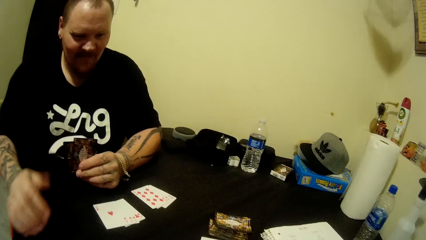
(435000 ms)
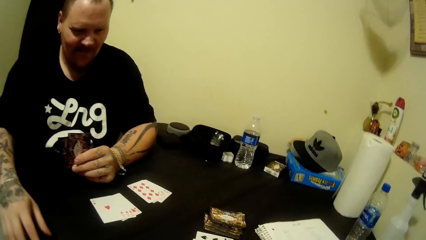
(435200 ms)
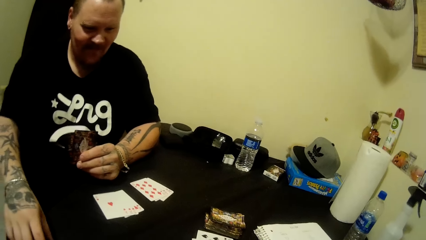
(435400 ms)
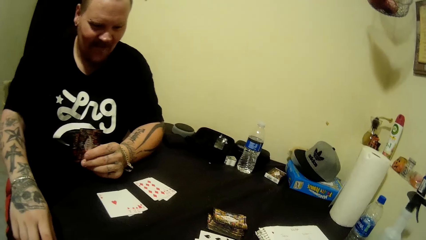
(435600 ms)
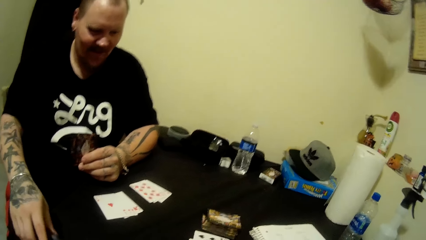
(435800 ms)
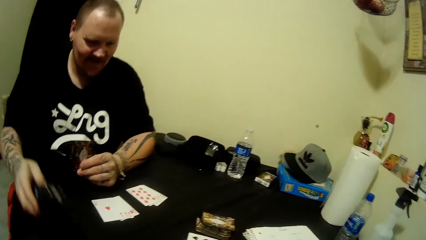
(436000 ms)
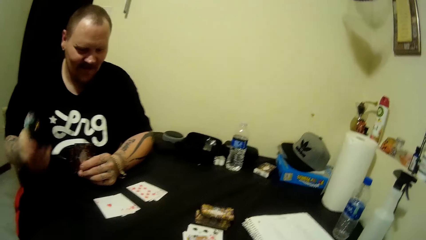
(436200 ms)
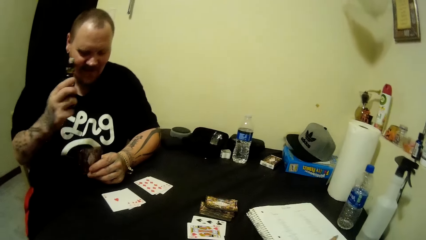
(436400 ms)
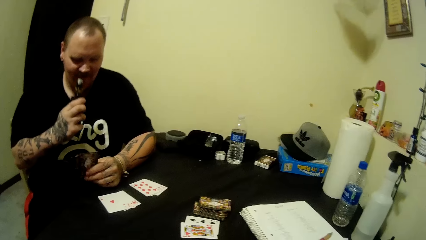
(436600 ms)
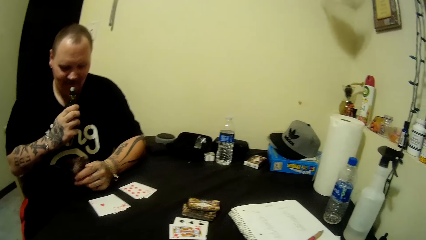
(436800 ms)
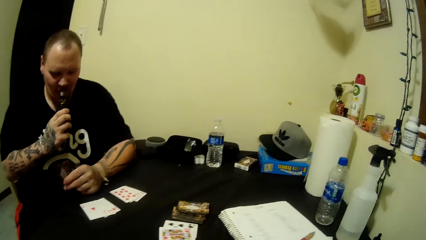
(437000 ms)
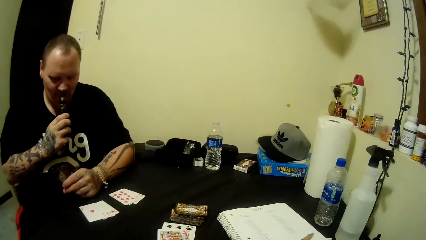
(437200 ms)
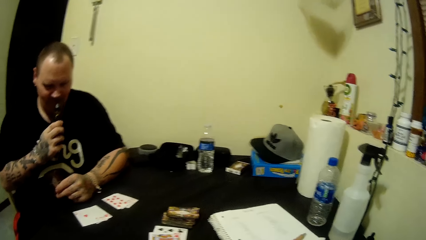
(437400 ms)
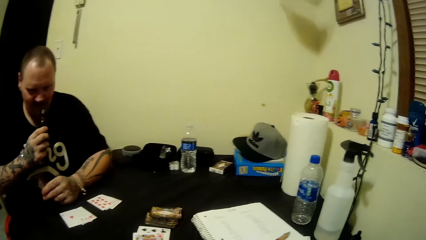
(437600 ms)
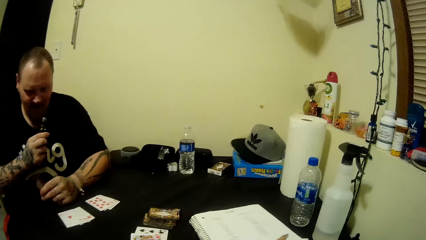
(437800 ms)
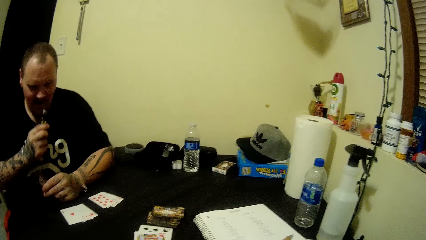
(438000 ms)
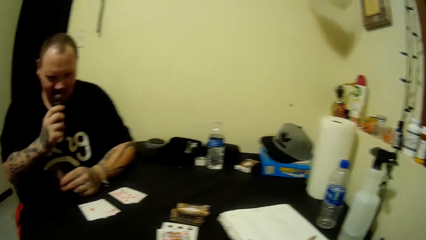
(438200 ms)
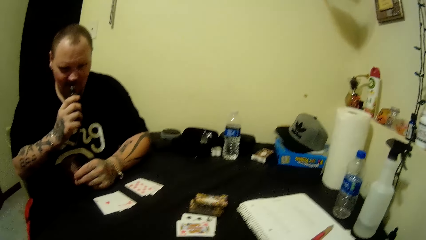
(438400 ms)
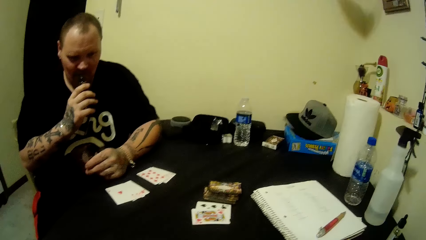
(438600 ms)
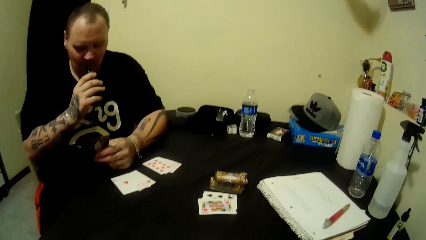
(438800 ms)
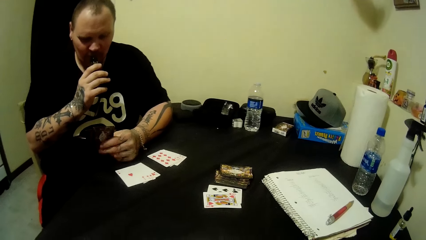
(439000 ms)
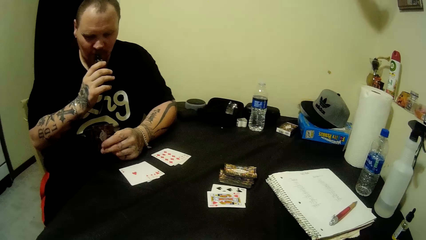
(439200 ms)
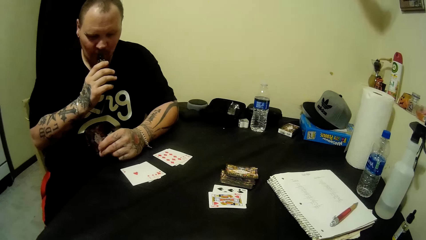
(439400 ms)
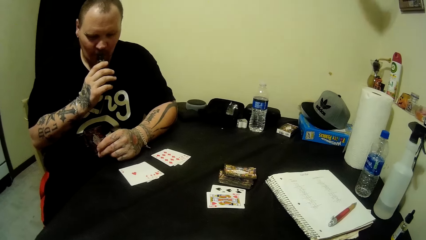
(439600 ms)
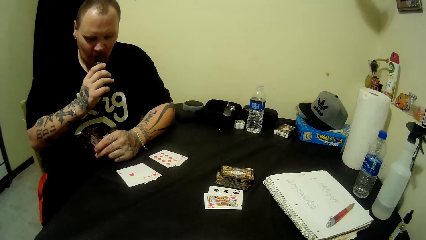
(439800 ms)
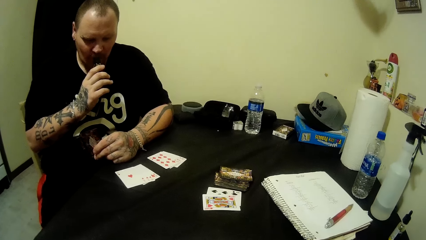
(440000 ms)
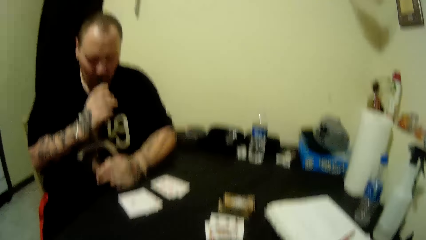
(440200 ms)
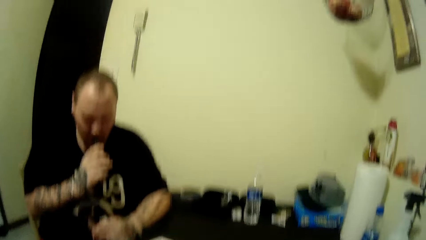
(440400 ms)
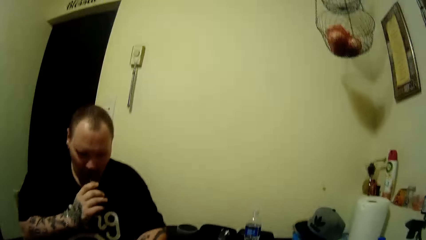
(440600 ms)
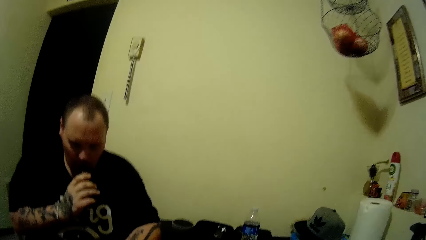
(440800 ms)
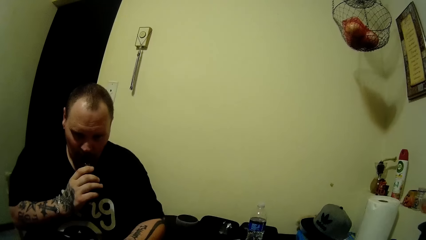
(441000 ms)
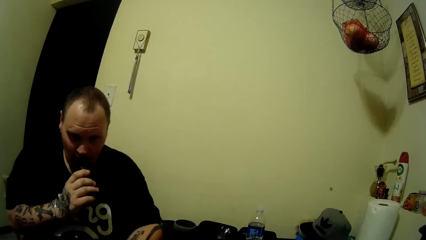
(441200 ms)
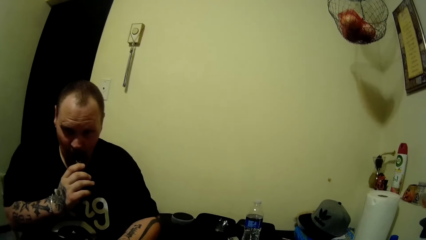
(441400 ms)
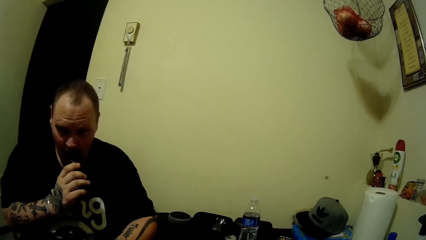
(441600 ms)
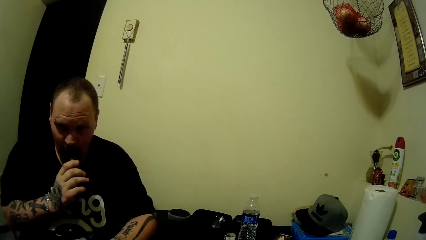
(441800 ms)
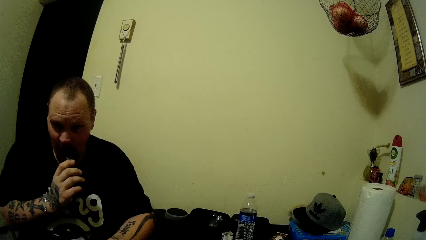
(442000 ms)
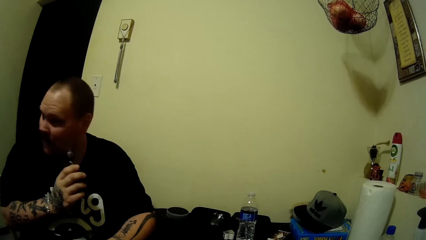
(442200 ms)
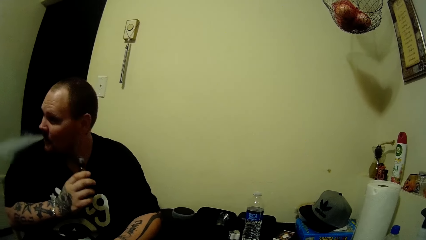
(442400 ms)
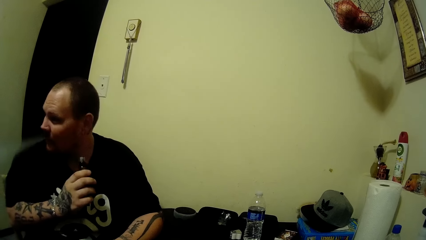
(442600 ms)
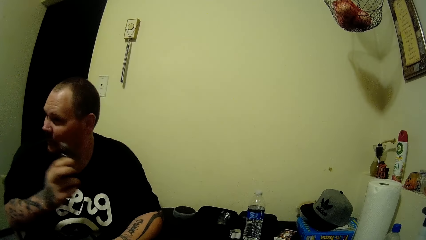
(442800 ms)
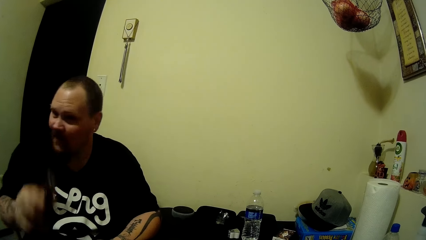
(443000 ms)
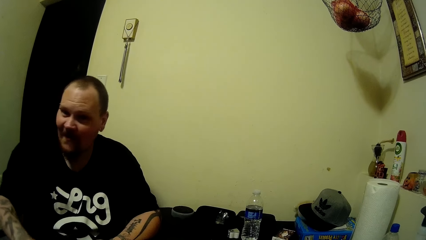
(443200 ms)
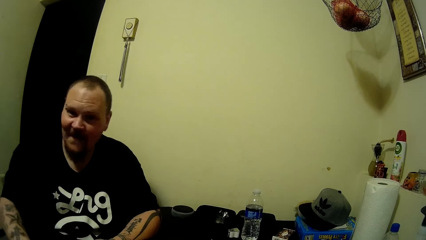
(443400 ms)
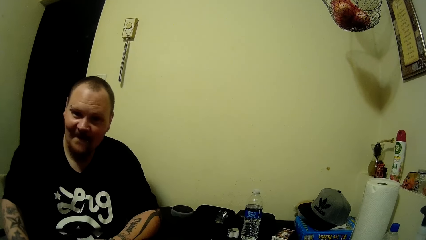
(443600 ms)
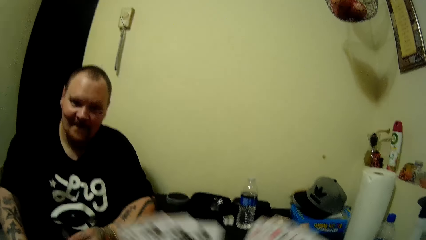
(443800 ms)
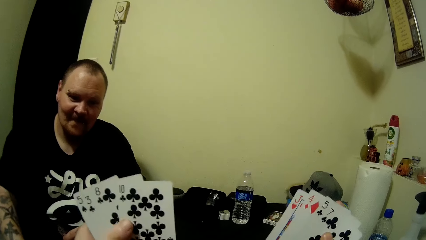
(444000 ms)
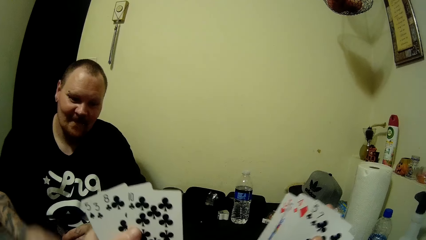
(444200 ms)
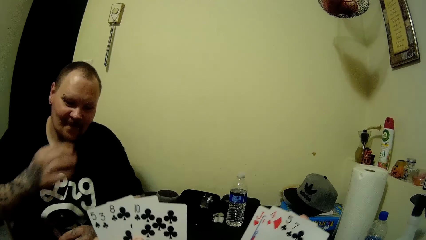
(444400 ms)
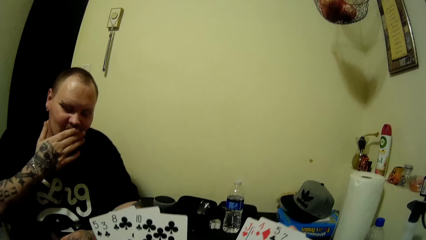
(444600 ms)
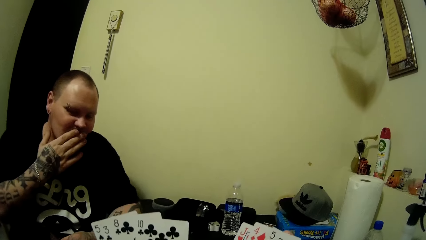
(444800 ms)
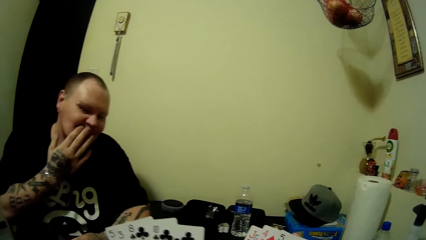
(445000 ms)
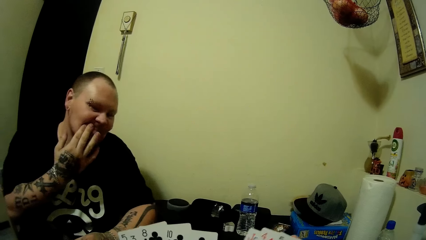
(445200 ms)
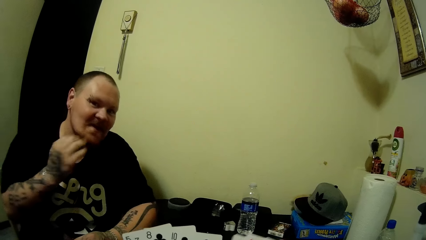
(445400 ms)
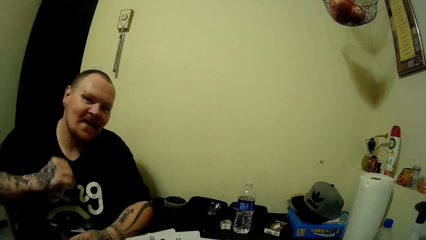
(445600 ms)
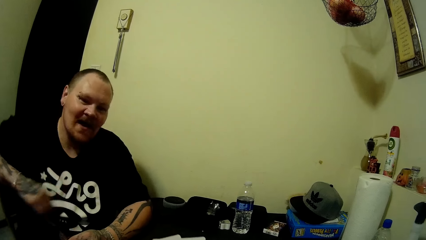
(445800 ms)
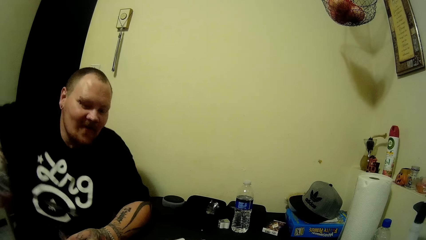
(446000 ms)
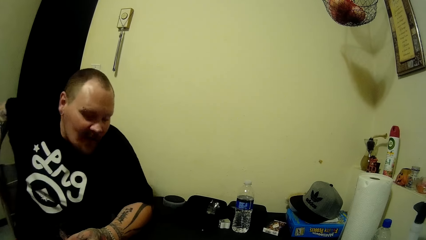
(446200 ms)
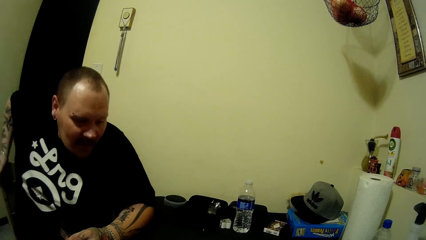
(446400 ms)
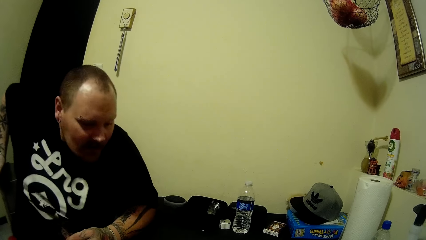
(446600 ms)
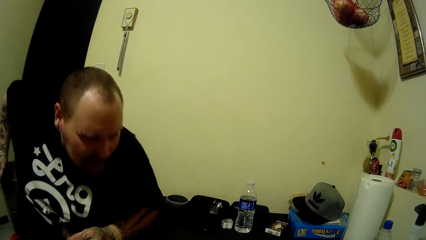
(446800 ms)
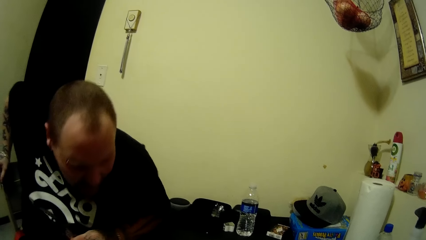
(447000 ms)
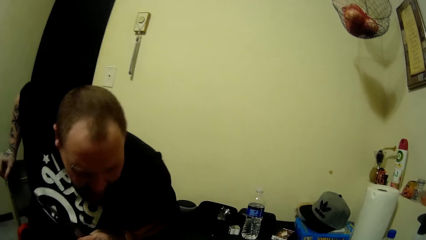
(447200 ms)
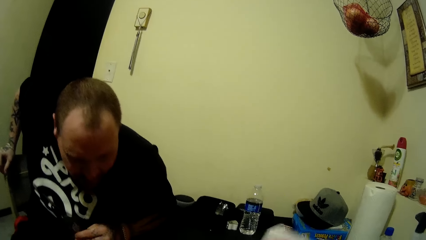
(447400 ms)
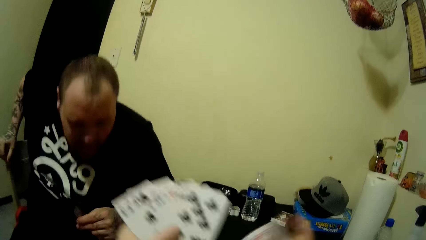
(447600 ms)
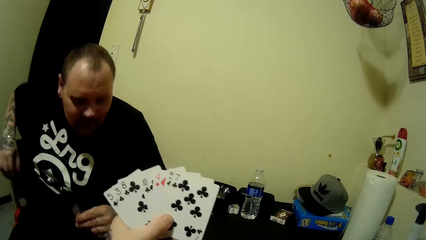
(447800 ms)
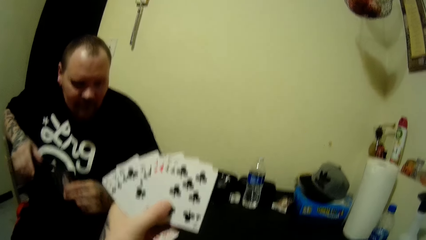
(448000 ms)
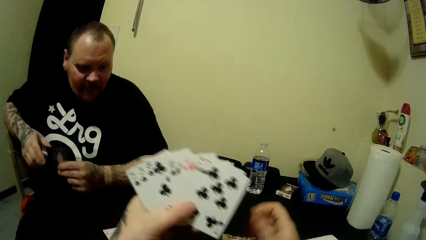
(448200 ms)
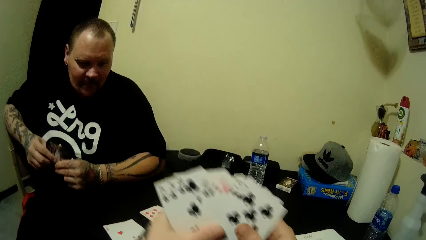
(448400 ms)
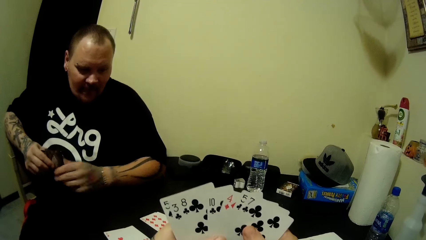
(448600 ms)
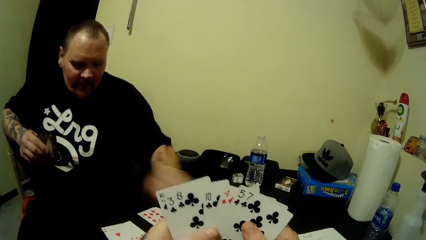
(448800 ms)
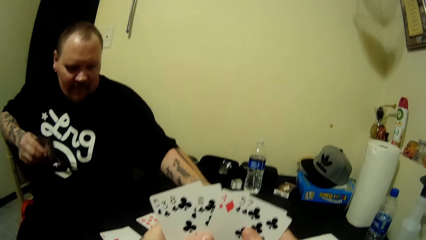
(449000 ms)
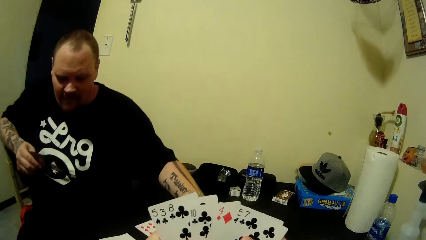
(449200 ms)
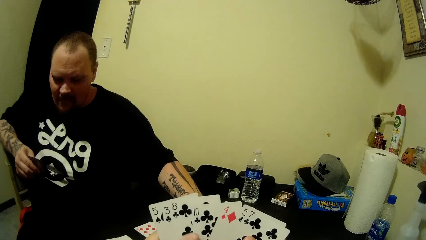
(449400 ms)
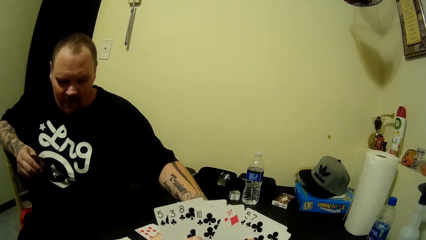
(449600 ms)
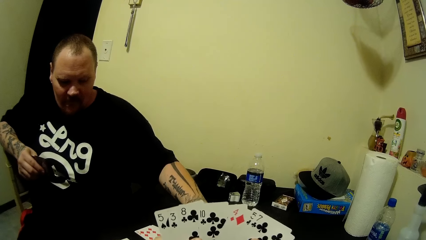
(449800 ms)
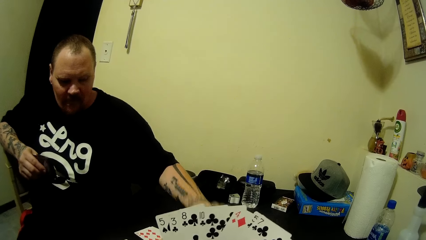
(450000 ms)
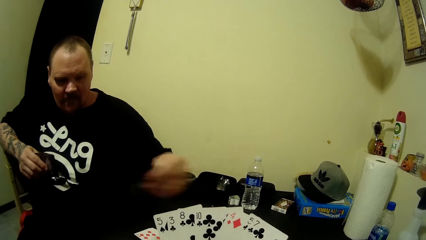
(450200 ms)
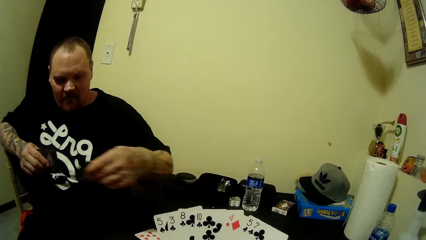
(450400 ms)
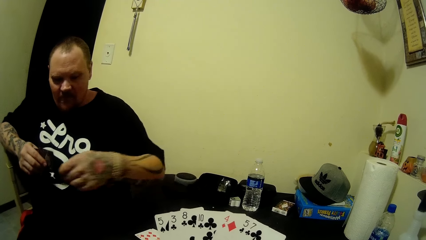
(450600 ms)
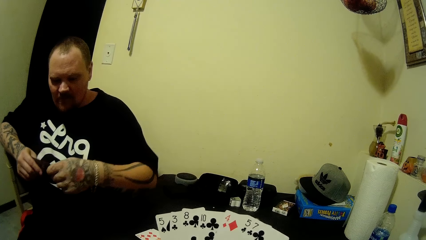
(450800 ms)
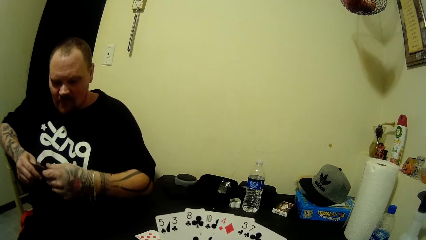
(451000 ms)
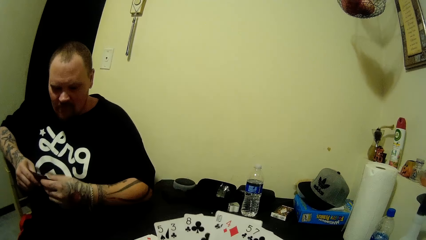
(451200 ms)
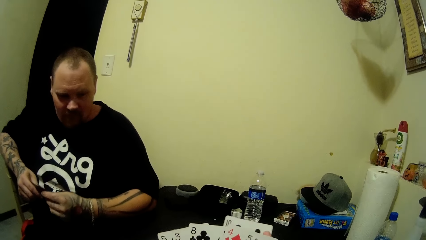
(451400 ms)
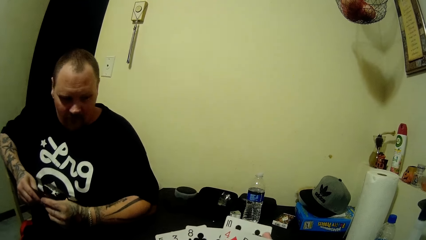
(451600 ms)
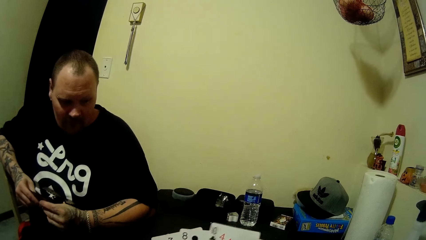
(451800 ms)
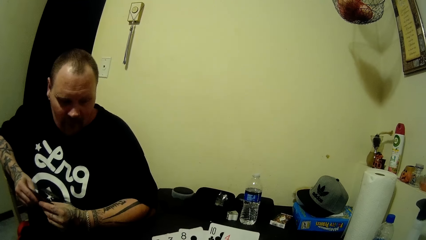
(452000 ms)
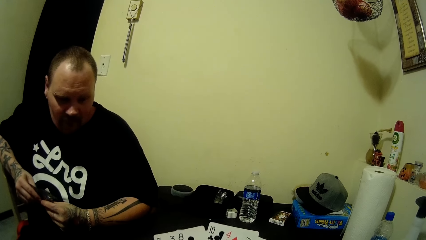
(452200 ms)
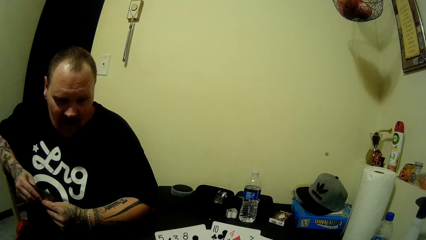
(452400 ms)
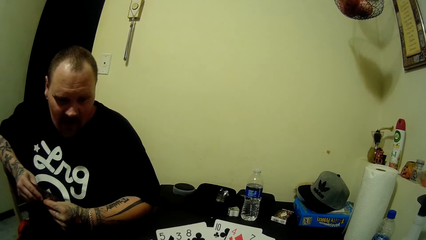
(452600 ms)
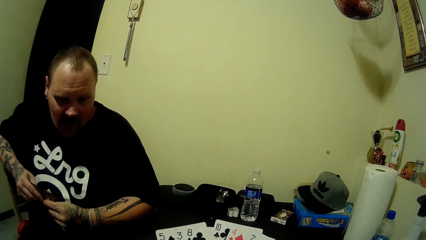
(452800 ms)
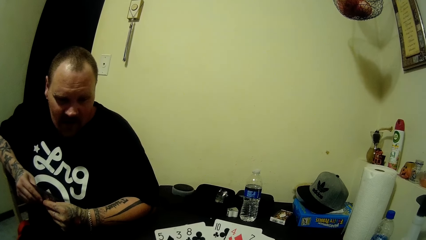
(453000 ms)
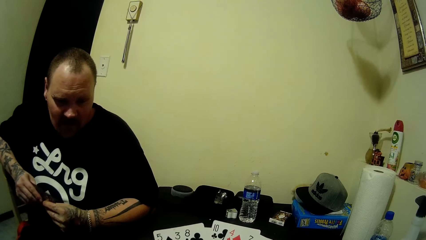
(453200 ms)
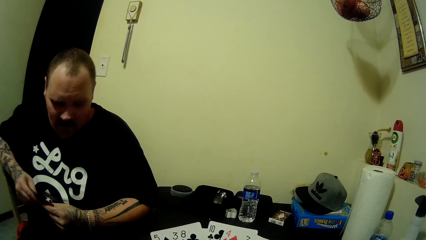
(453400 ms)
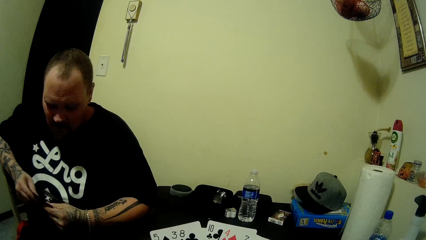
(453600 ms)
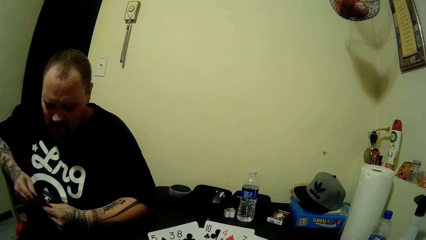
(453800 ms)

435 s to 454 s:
The camera wearer holds the playing card by both hands. He picks the smoking pipe. A man picks the tobacco from the table with his right hand. The camera wearer smokes. The man smokes the tobacco. The camera wearer turns his head. The man drops the tobacco on the table with his right hand. The camera wearer wipes his mouth using the right hand. He holds the chair. The man picks a card from the table with his left hand. The camera wearer picks a playing card from the table. He looks at the playing card. He holds the playing card by both hands.
